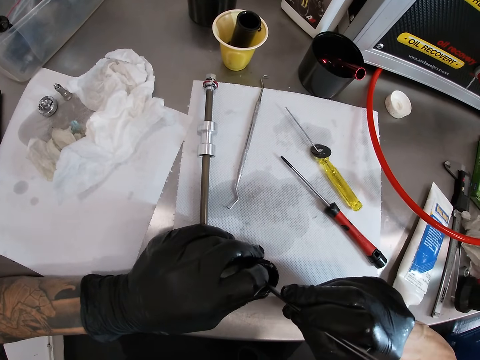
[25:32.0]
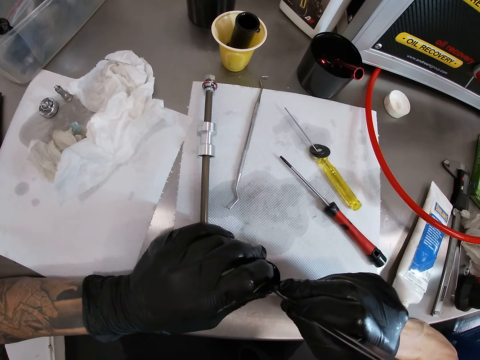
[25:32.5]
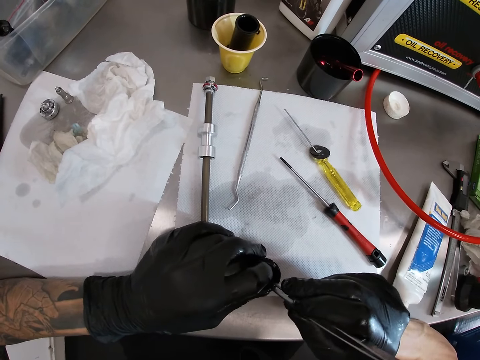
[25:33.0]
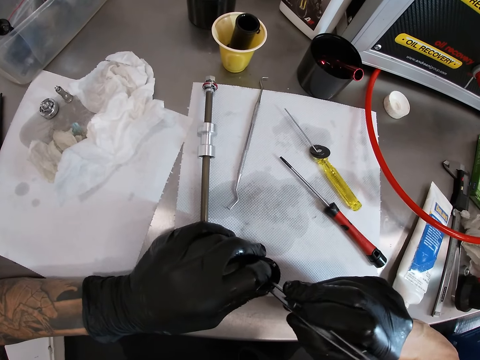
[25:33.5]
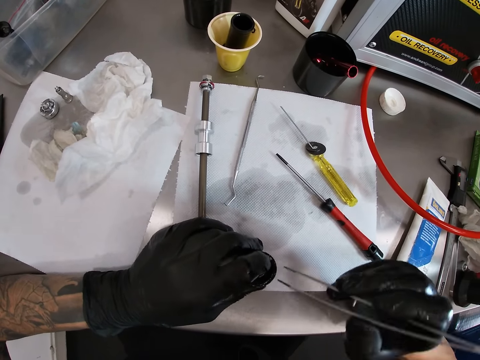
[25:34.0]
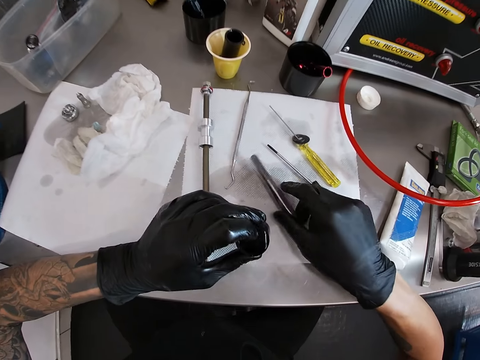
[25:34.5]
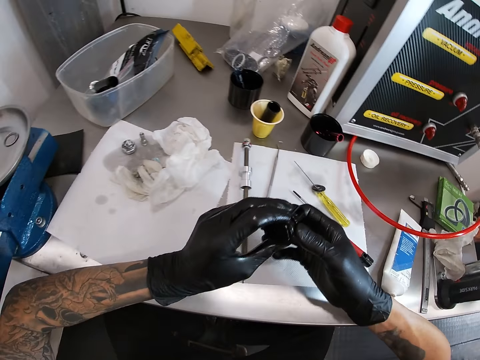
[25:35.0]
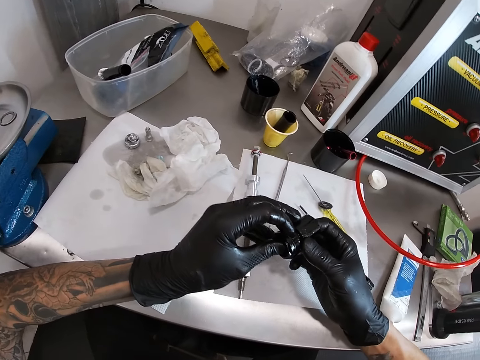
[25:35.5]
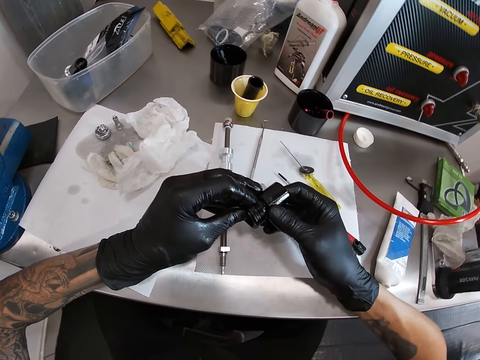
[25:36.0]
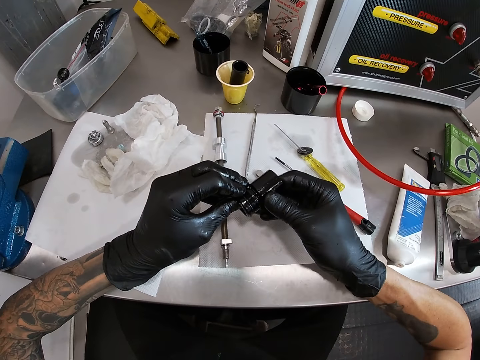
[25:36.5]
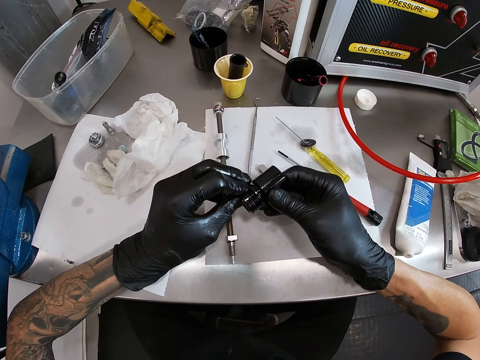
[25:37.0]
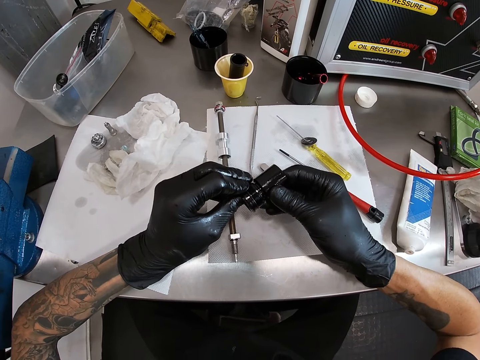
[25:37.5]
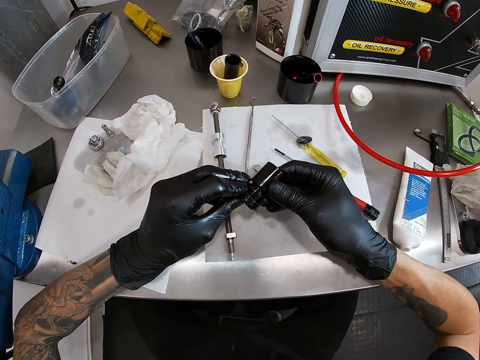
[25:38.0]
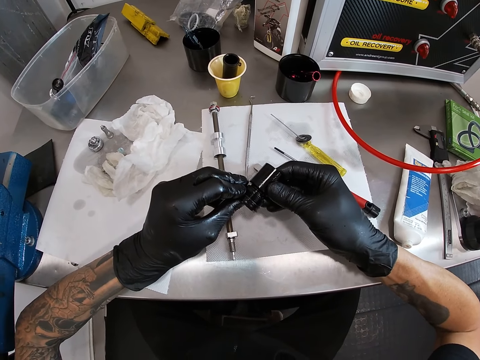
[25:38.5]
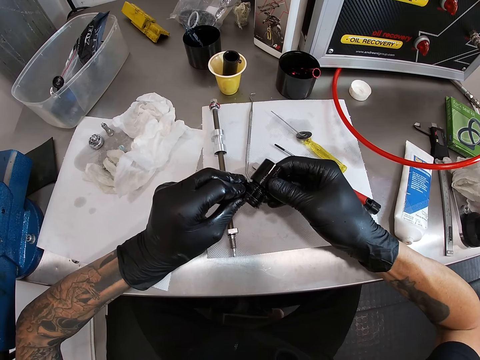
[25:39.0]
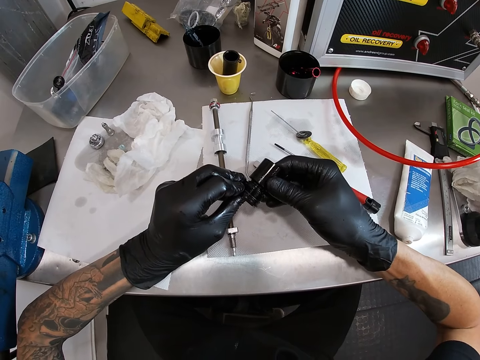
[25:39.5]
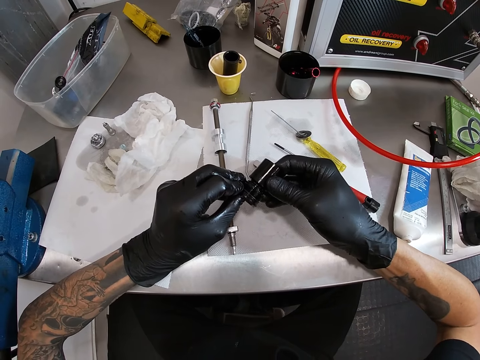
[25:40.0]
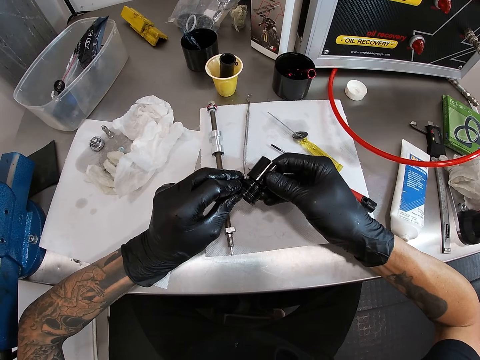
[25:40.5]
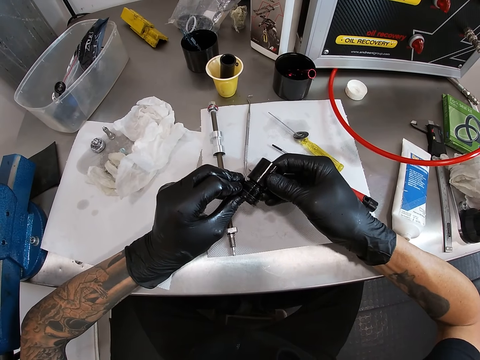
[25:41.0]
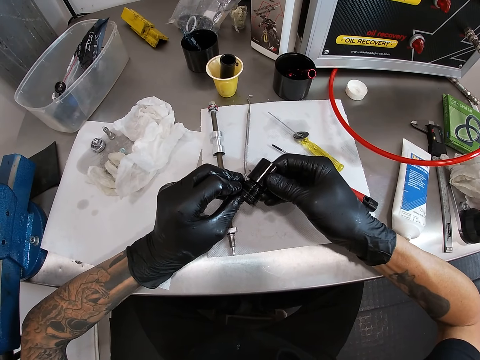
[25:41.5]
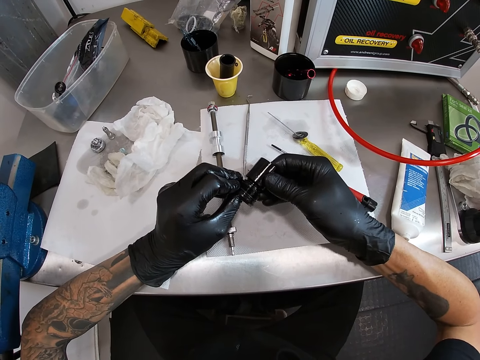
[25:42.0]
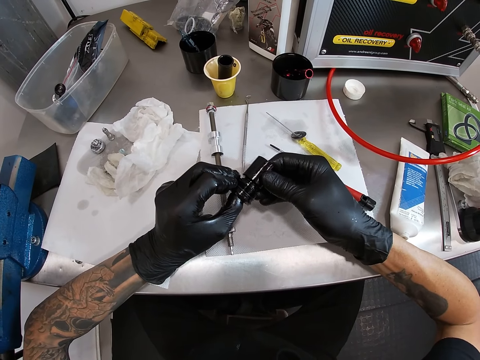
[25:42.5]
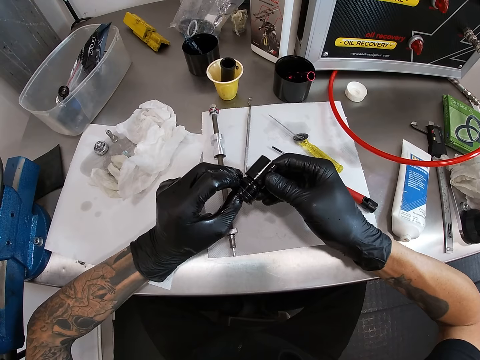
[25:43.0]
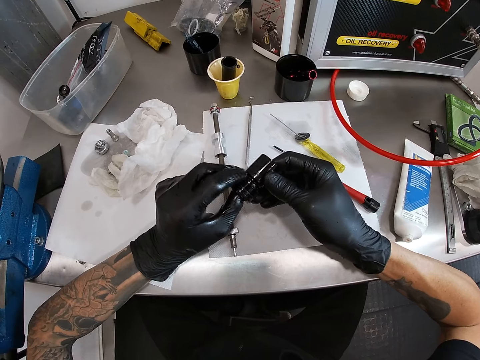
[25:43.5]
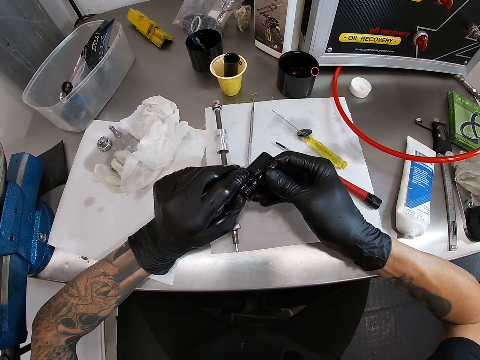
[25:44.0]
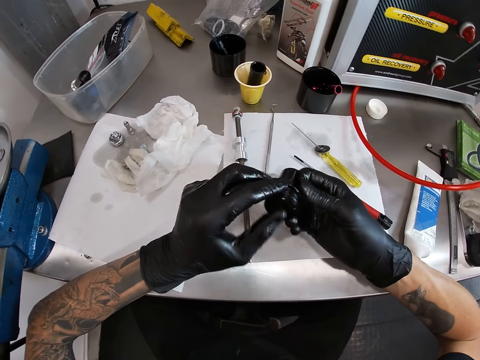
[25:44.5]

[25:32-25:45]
The camera wearer removes the clip from the bulb holder. He drops the tweezer on the table with his right hand. He holds the nut in both hands. He looks at the bulb holder.

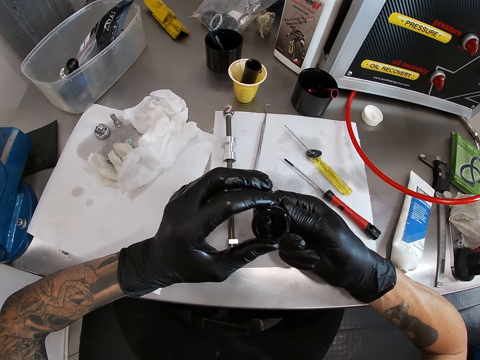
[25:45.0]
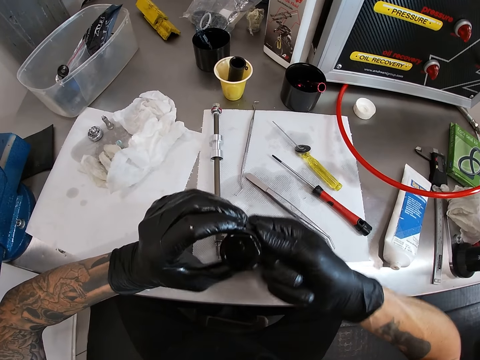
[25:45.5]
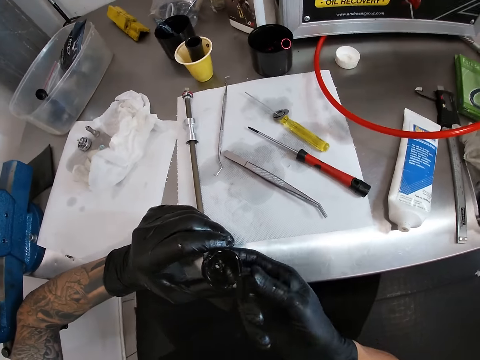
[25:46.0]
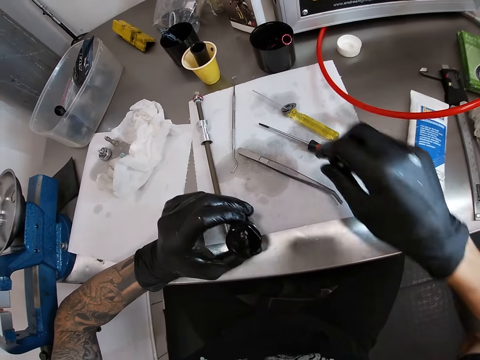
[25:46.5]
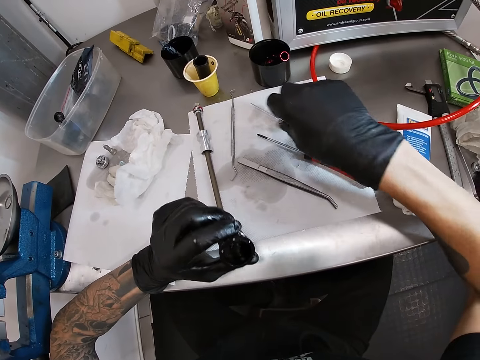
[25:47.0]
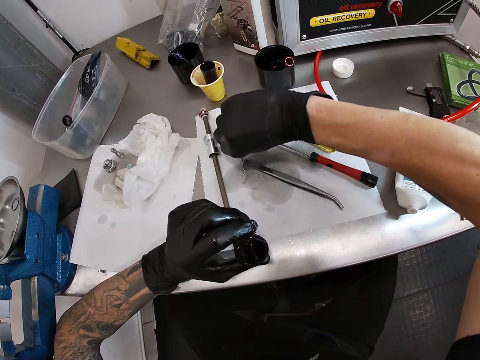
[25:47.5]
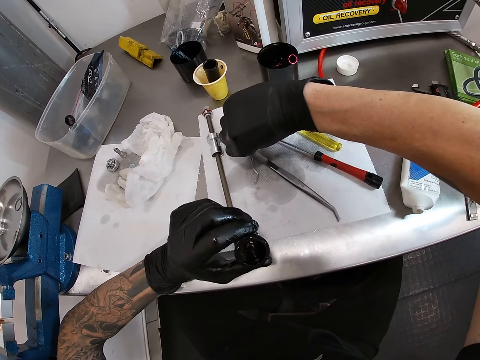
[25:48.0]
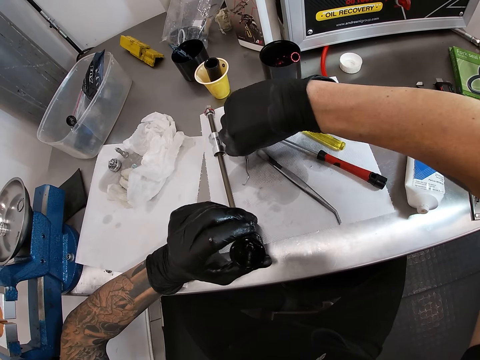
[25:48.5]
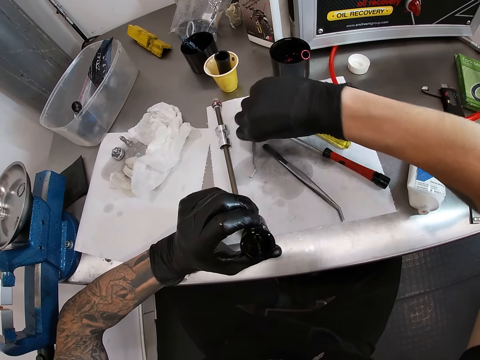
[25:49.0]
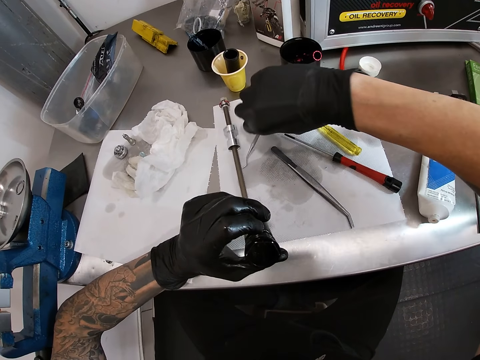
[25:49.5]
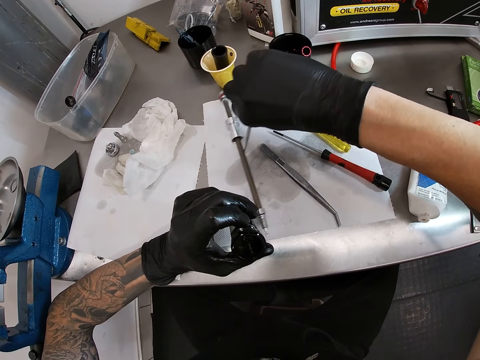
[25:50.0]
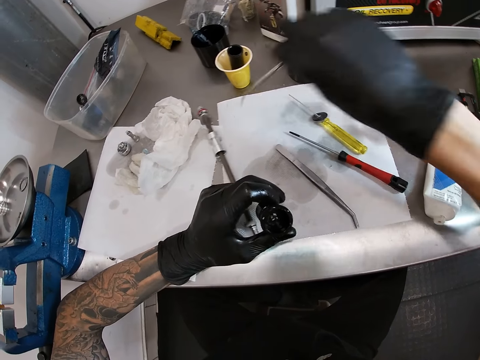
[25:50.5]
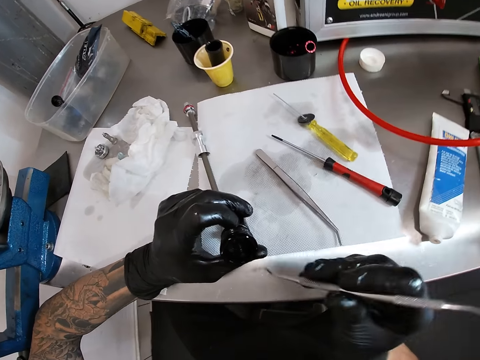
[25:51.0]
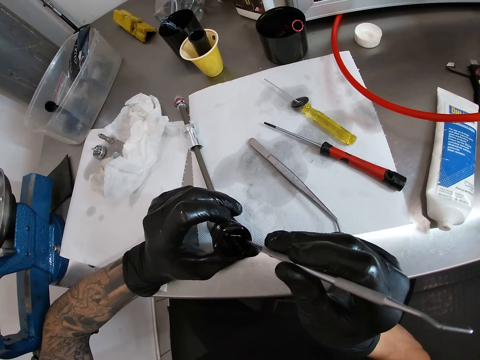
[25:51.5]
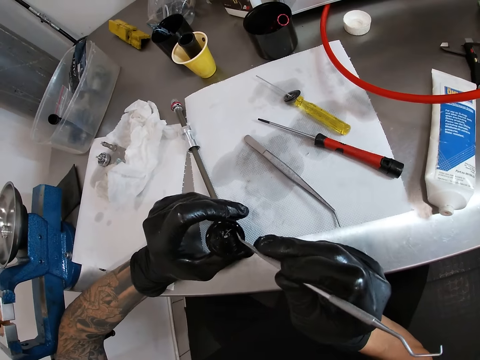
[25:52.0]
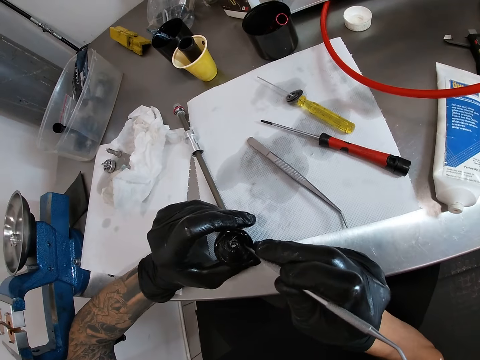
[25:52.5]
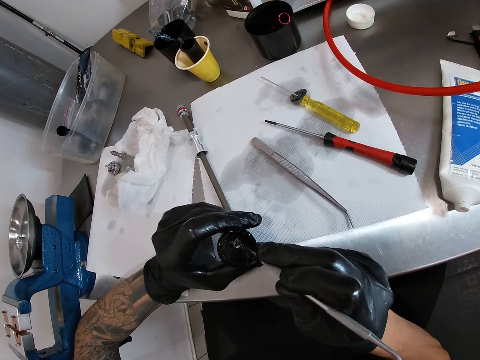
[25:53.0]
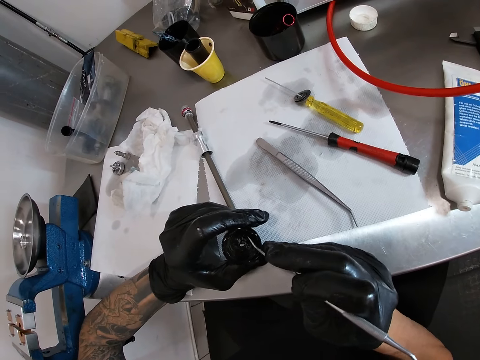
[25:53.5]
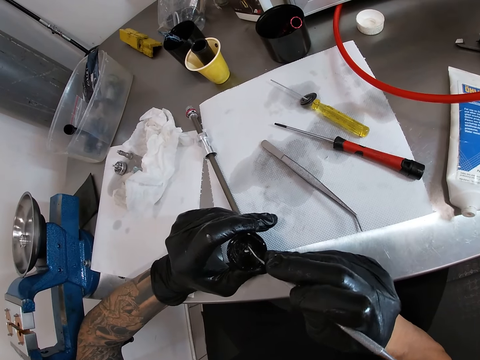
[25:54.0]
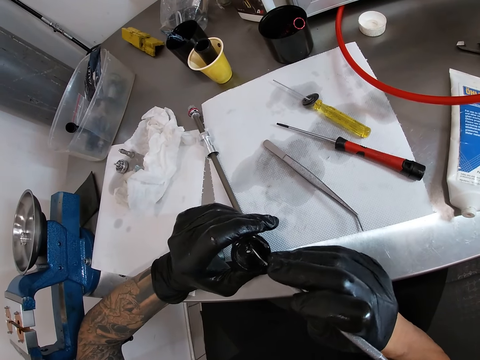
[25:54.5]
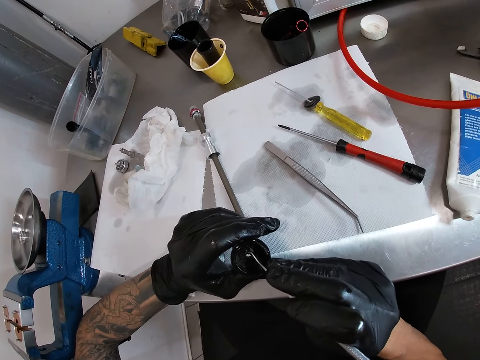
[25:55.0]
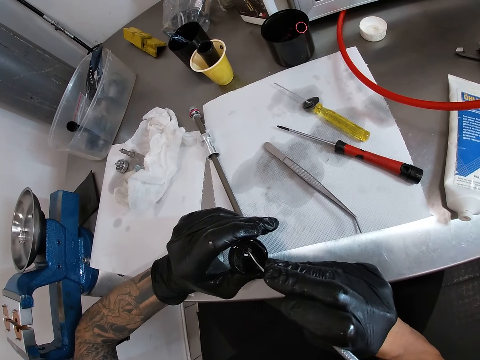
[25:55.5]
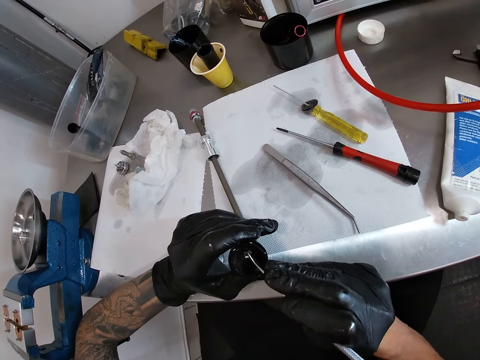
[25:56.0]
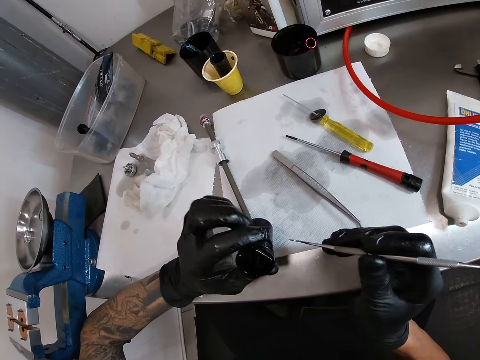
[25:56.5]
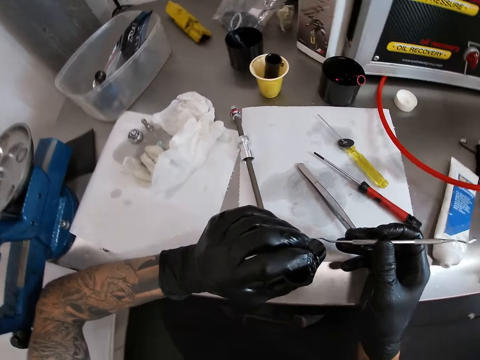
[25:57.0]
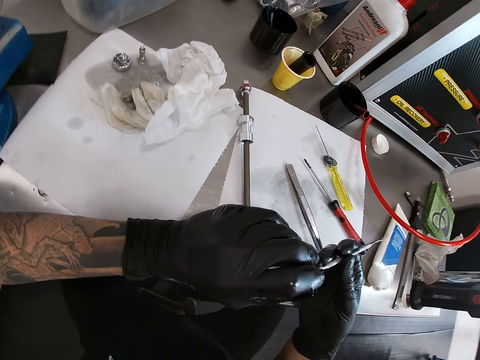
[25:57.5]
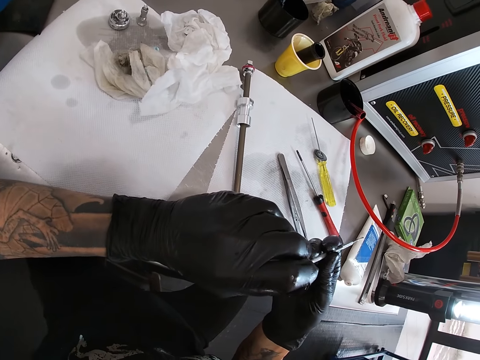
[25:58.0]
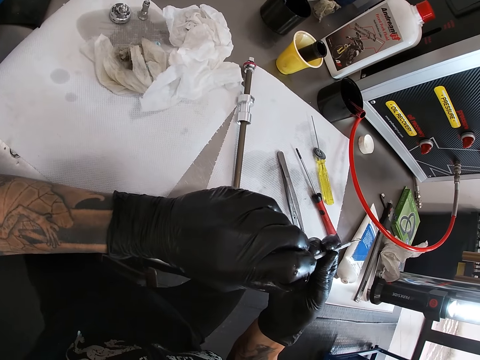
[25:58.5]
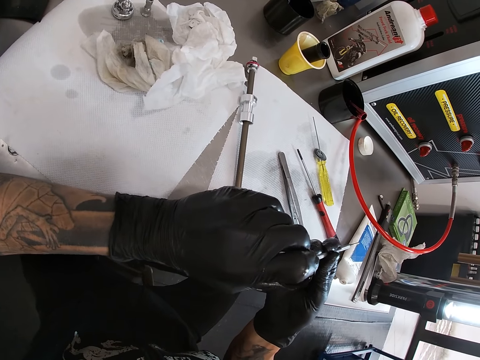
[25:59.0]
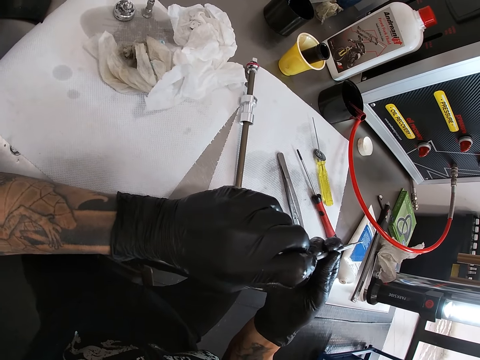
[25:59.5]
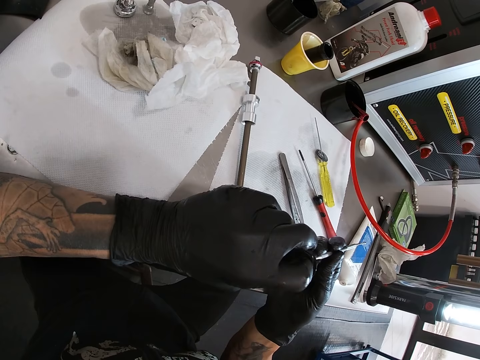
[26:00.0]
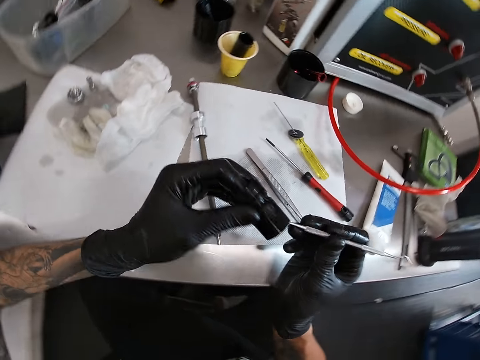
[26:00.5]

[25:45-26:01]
The camera wearer picks up a needle or metal from the table with his right hand. He adjusts the nut in the small pipe with the needle in his right hand. He uses the metal in the bulb holder. He stops using the metal. He uses the metal in the bulb holder.
